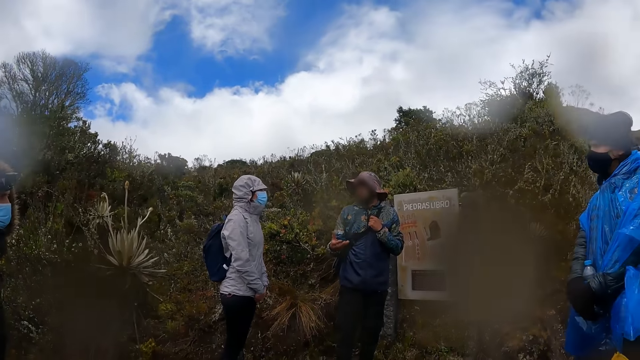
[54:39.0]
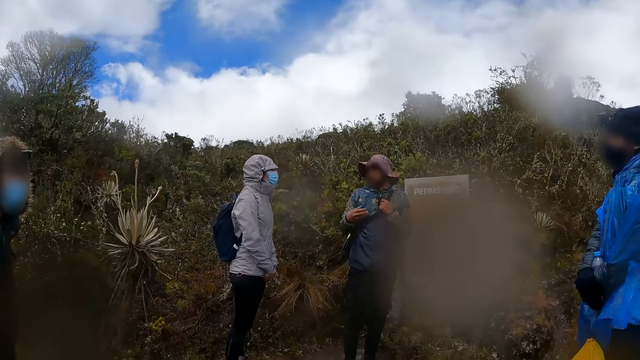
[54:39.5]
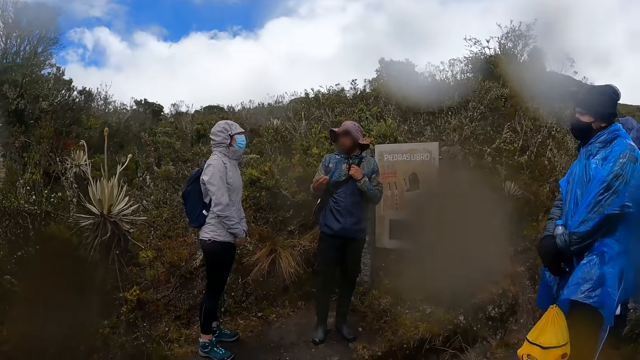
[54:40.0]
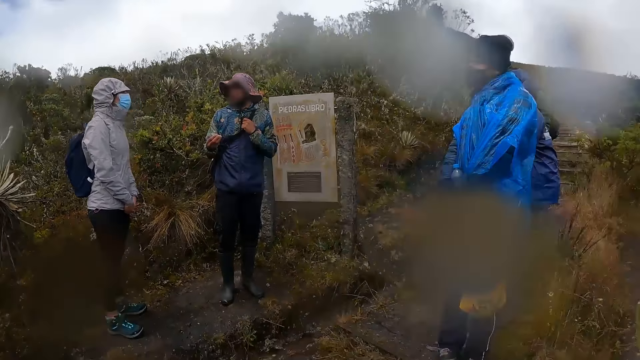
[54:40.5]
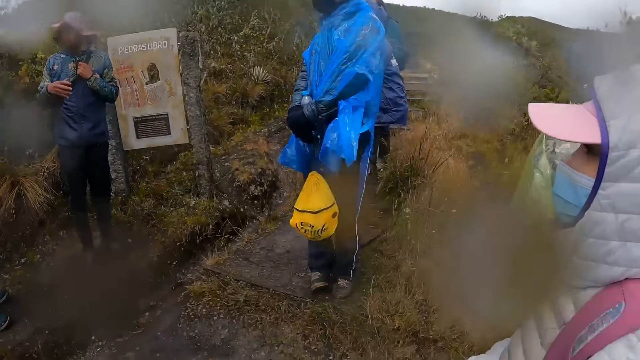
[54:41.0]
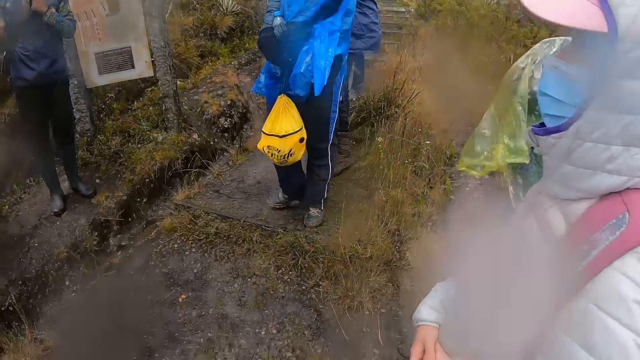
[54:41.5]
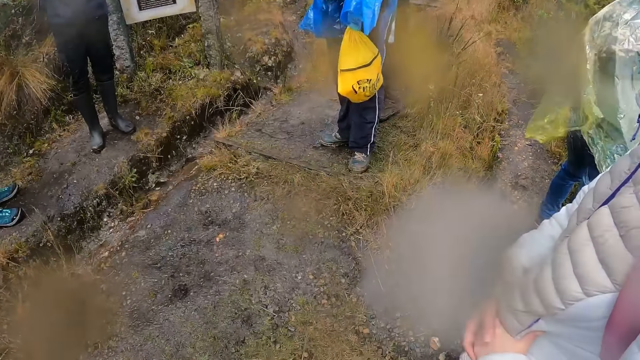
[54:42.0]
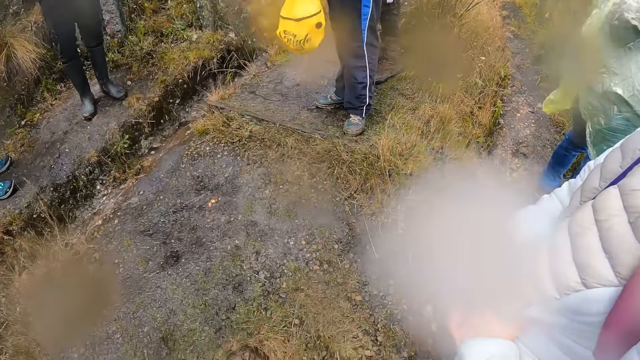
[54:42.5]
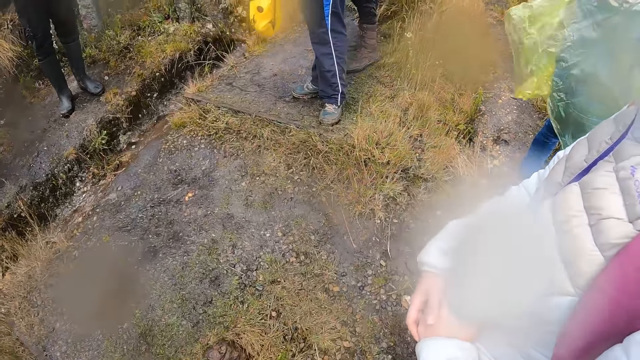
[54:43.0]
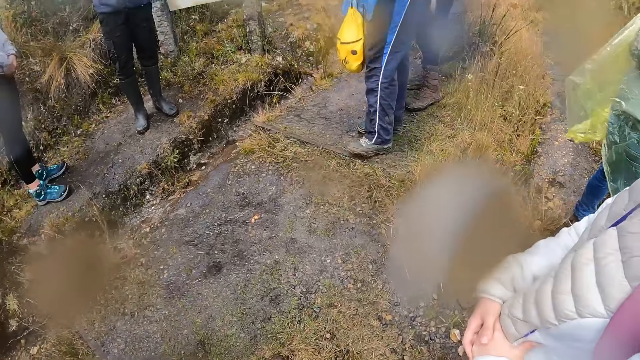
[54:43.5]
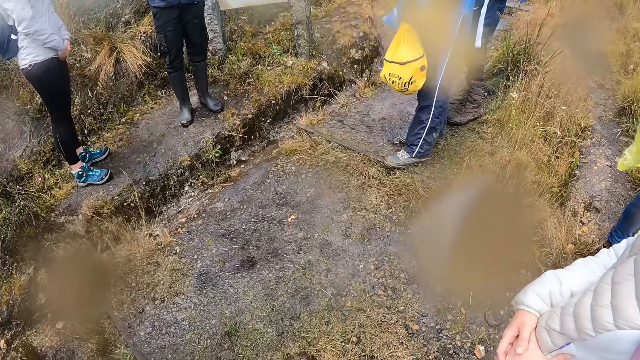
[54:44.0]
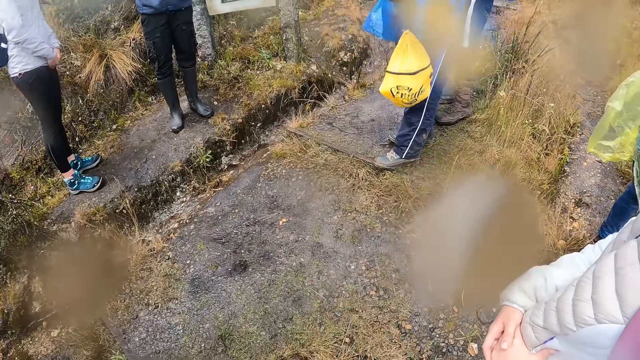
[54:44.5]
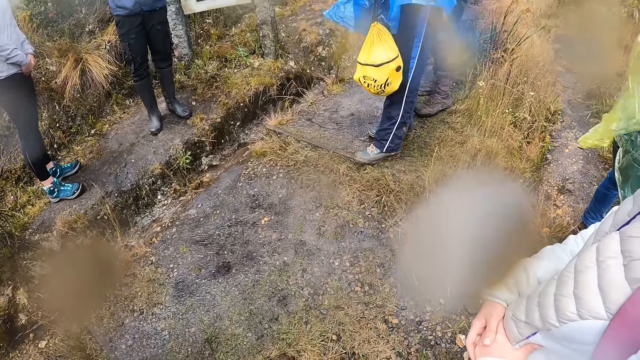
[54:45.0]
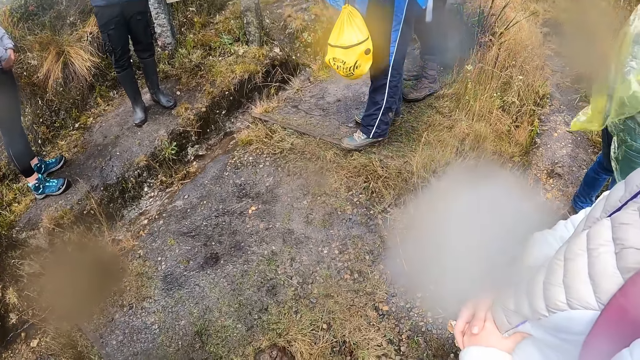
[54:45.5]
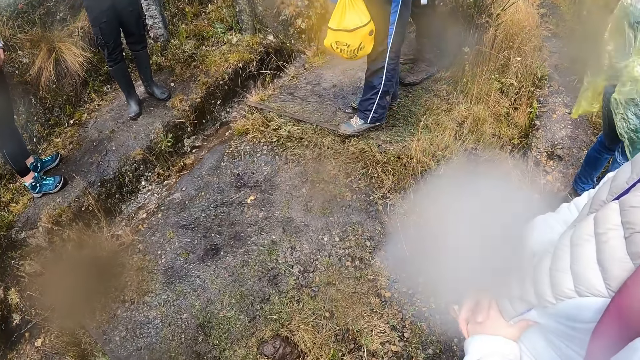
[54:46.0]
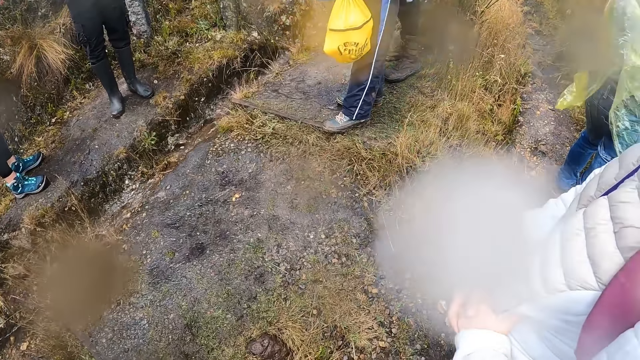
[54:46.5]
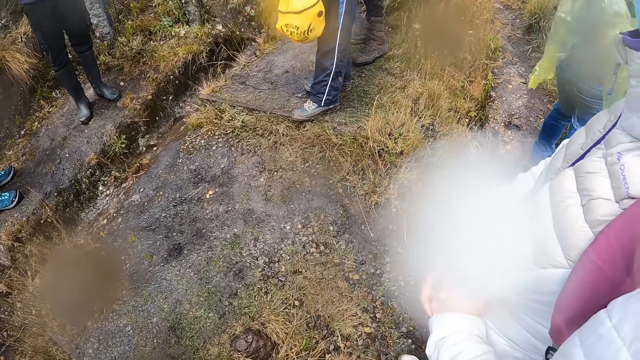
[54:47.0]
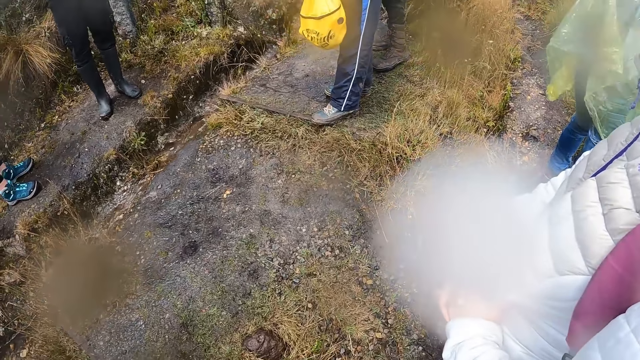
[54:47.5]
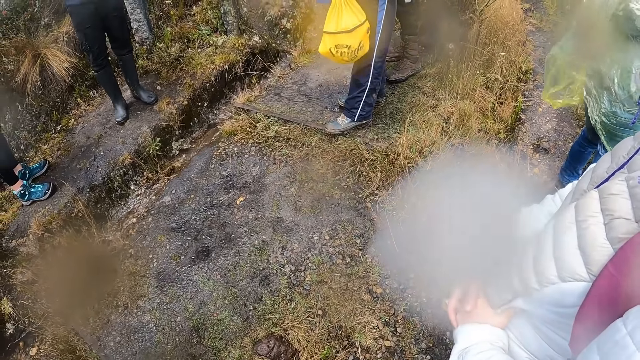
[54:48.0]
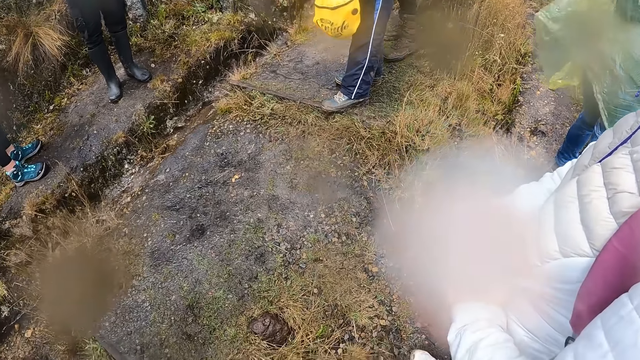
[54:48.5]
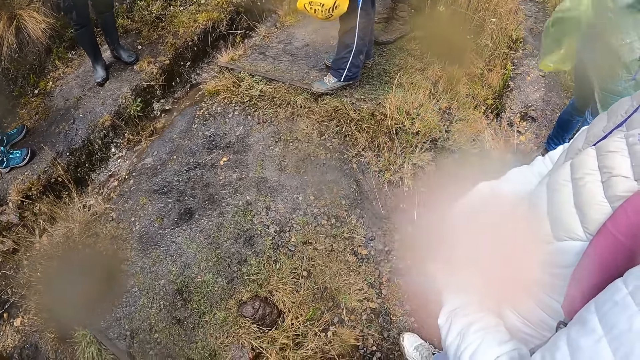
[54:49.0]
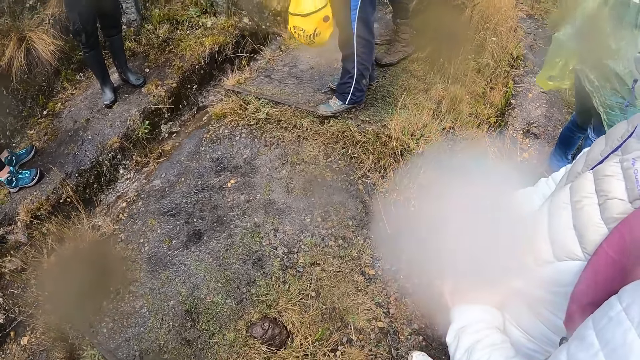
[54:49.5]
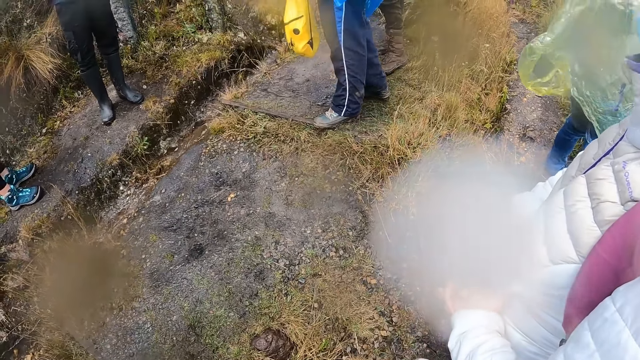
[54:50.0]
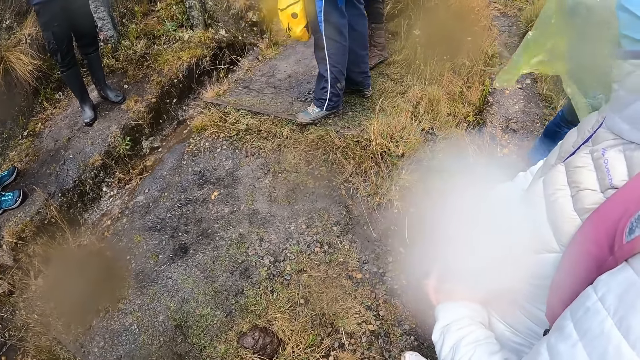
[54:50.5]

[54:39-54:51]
A man interacts with another man. The camera wearer looks around. A third man moves the left leg. The camera wearer does something.

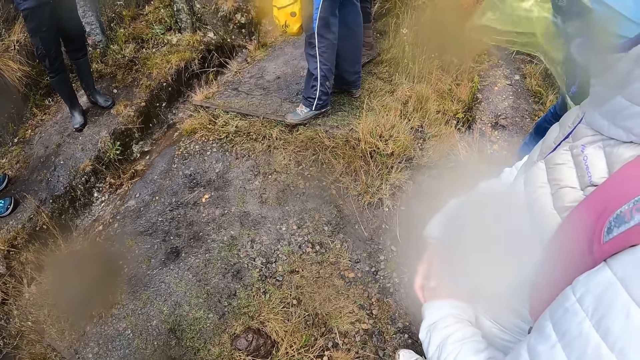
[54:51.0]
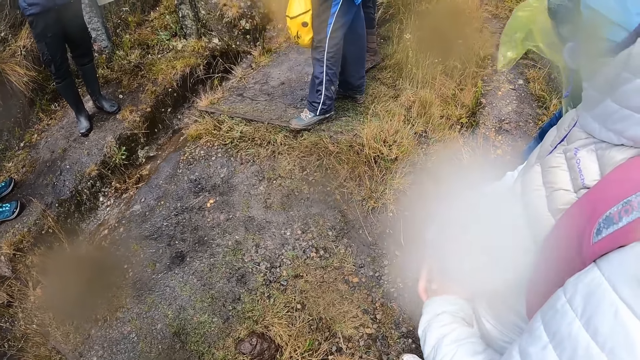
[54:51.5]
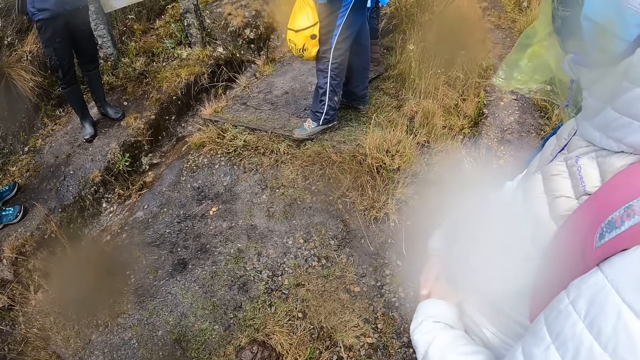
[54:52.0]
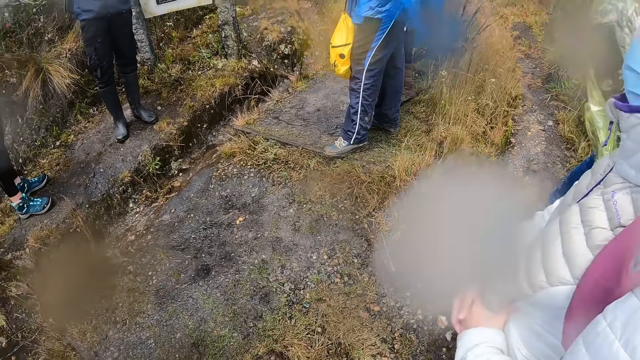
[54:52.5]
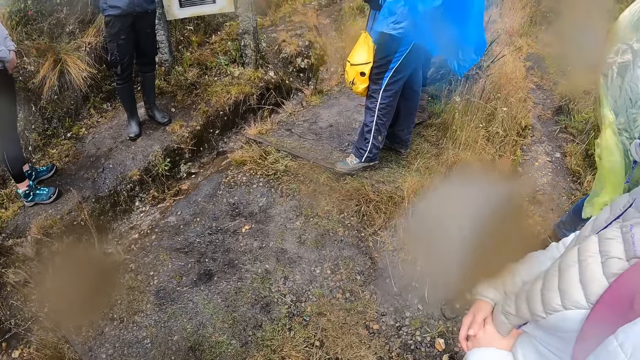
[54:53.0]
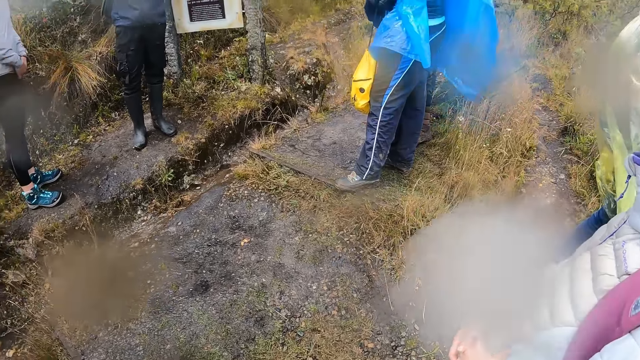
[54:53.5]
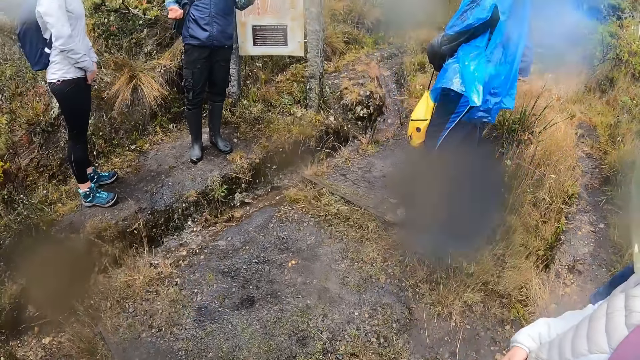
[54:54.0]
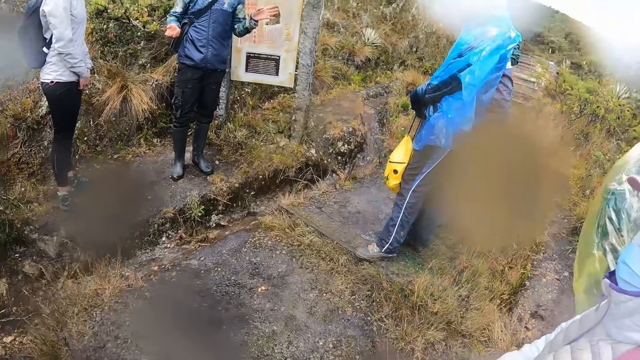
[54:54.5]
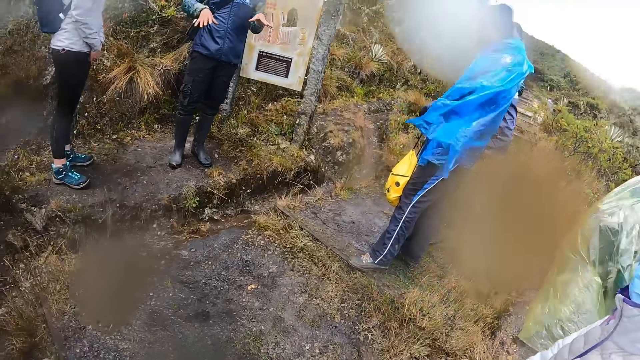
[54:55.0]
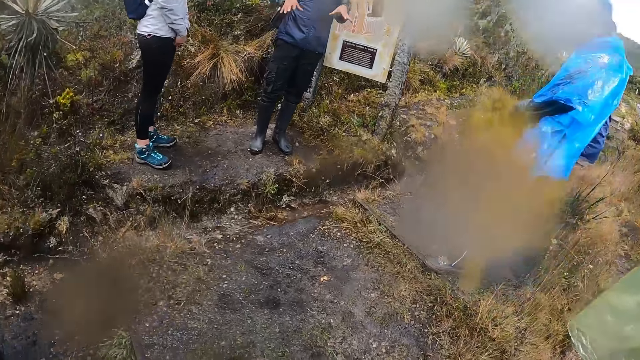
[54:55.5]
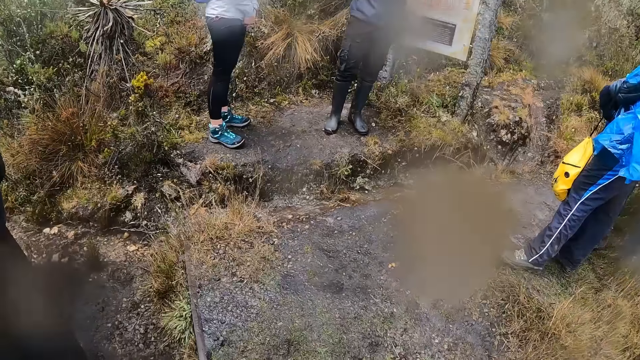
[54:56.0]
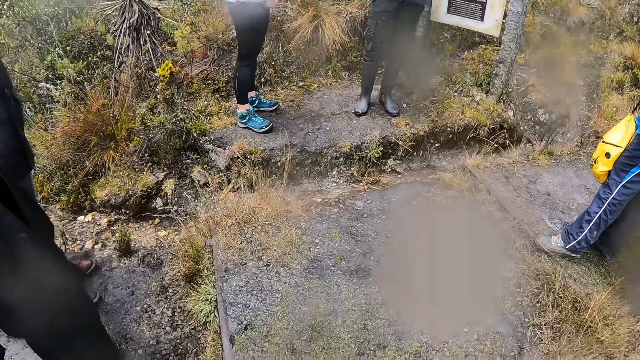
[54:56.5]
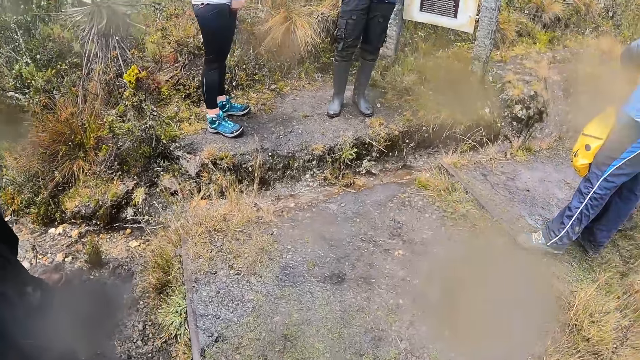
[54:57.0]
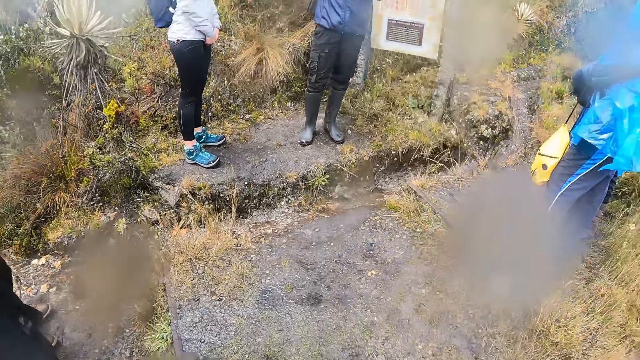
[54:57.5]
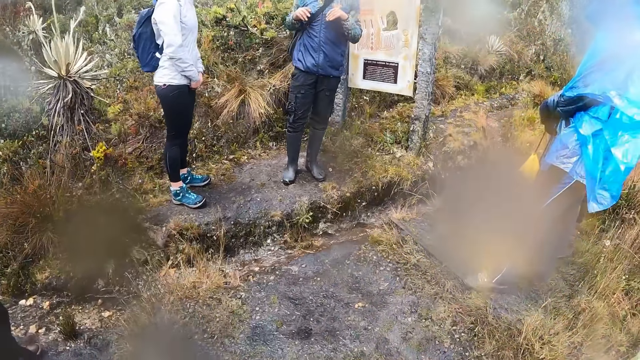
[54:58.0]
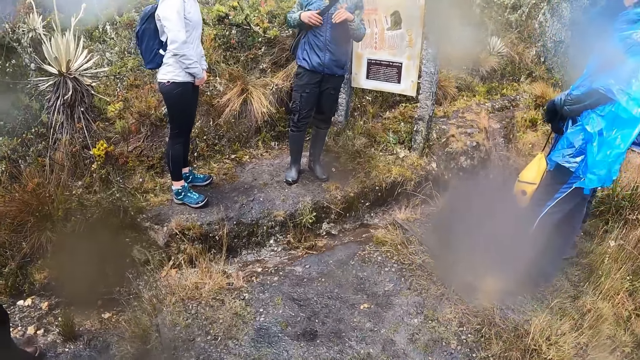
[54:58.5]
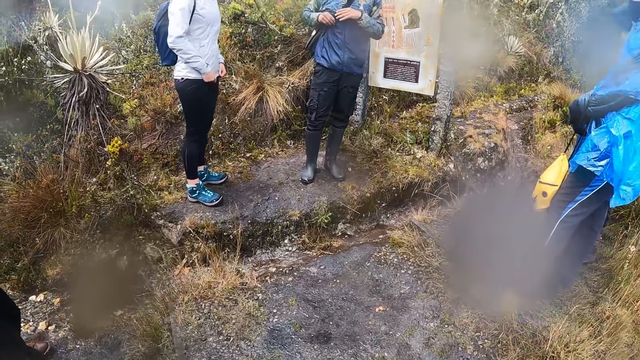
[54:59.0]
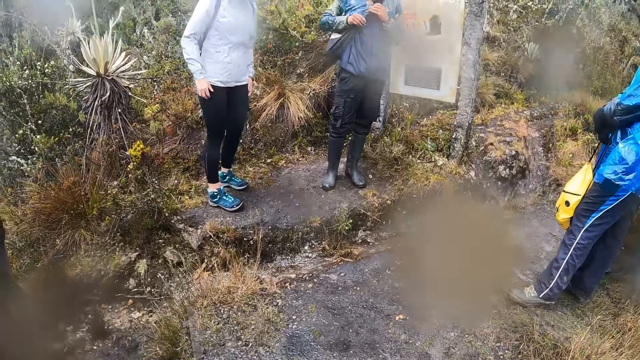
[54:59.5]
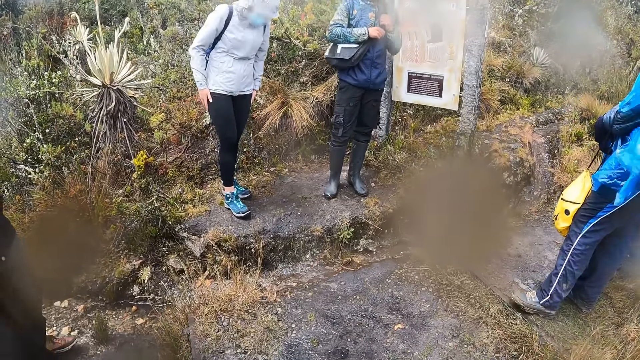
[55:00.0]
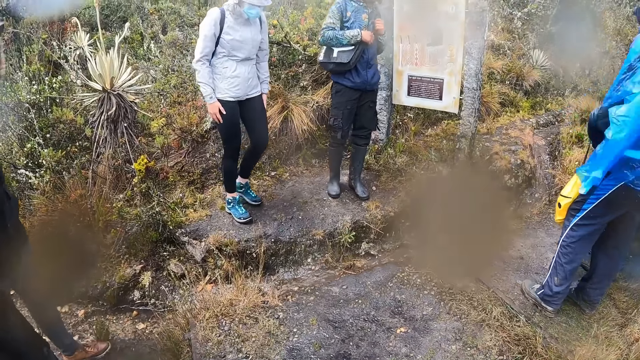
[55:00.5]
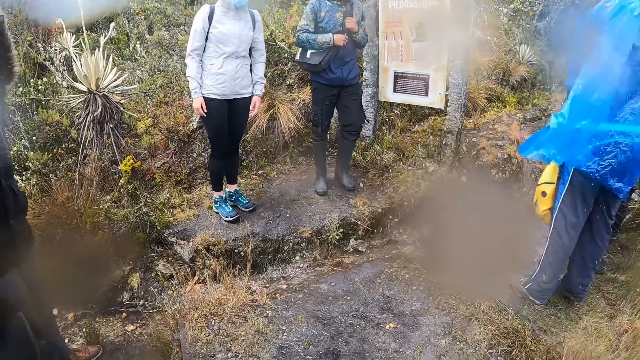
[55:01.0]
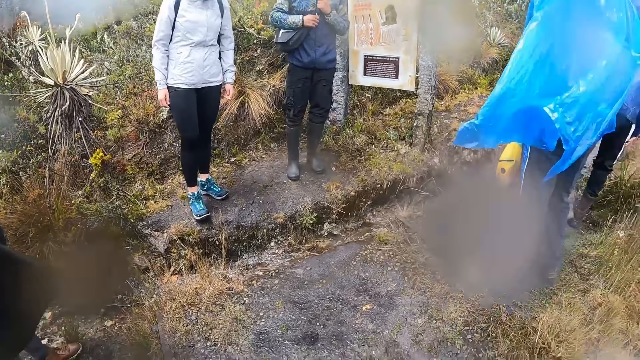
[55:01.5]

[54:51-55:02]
A man moves hands. The man moves the bag.
